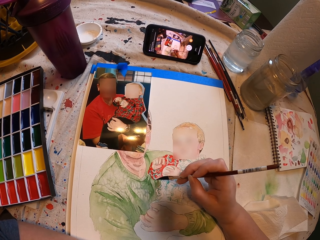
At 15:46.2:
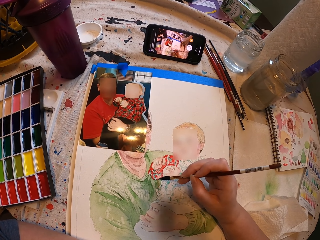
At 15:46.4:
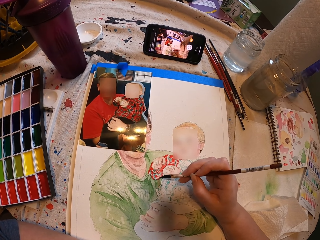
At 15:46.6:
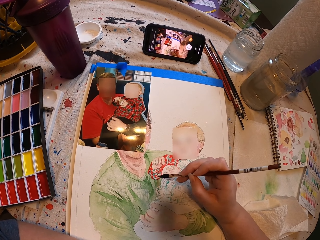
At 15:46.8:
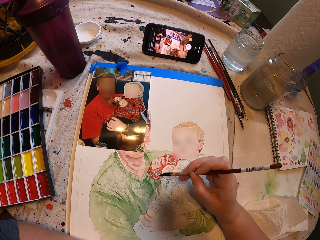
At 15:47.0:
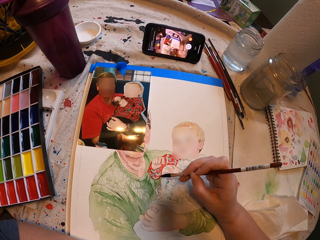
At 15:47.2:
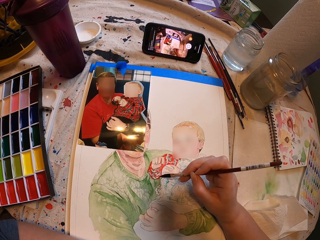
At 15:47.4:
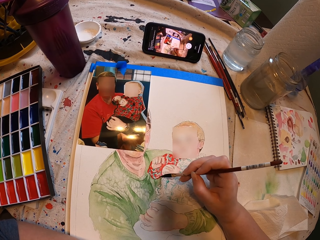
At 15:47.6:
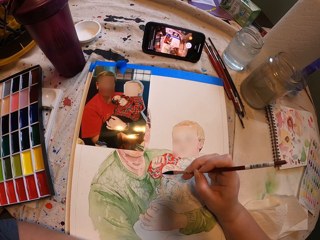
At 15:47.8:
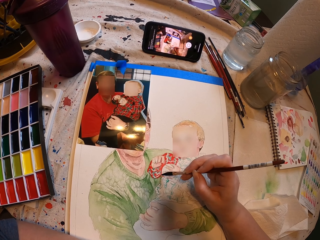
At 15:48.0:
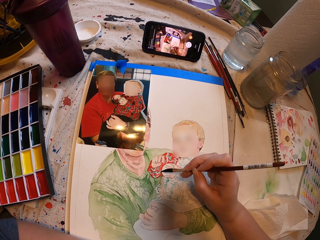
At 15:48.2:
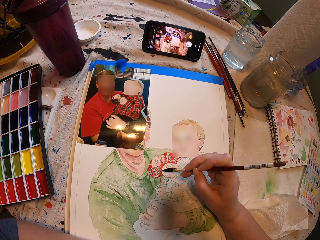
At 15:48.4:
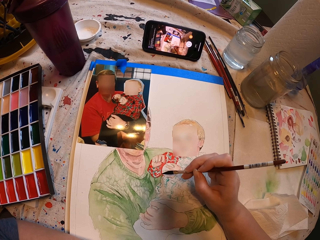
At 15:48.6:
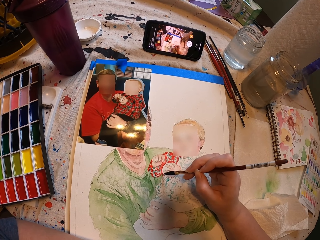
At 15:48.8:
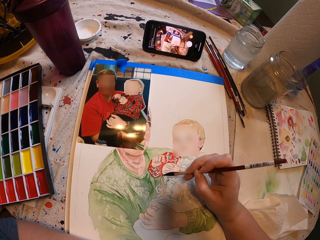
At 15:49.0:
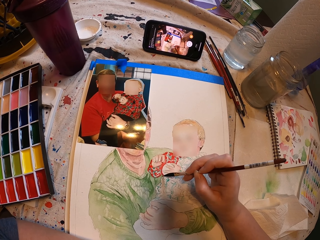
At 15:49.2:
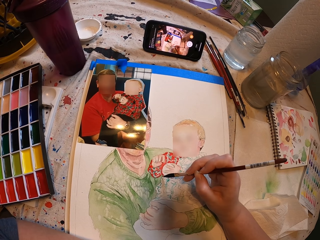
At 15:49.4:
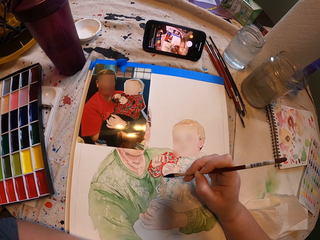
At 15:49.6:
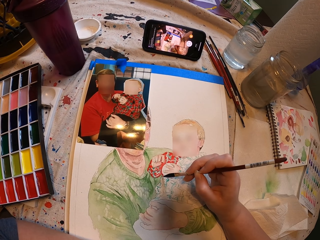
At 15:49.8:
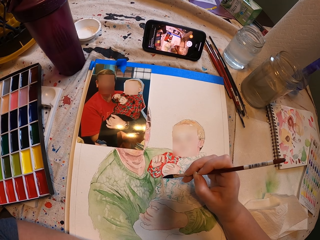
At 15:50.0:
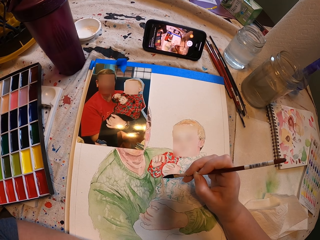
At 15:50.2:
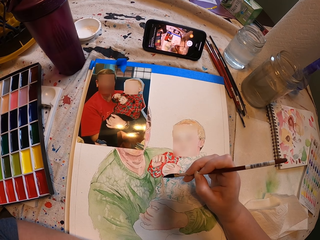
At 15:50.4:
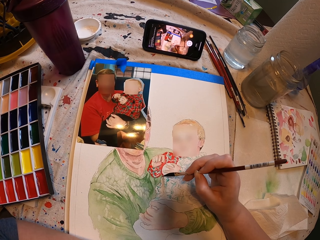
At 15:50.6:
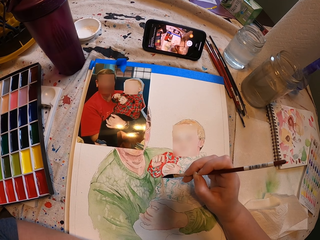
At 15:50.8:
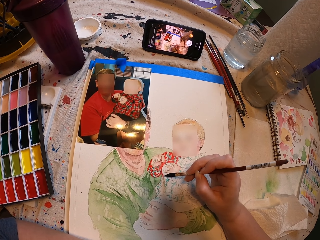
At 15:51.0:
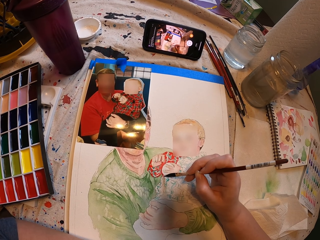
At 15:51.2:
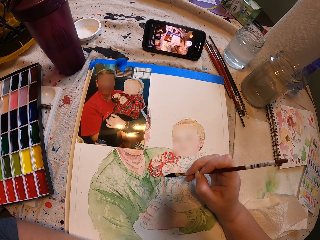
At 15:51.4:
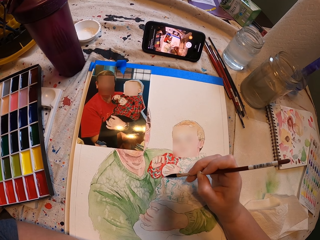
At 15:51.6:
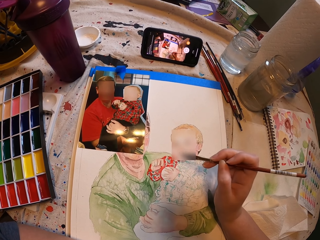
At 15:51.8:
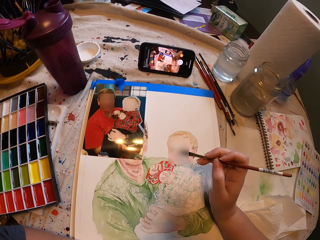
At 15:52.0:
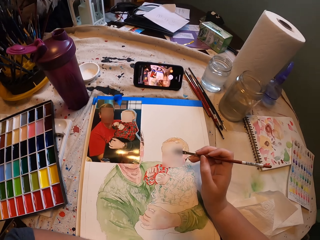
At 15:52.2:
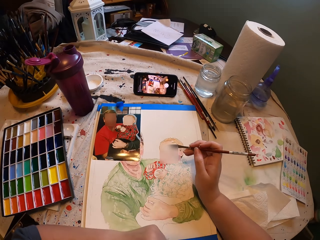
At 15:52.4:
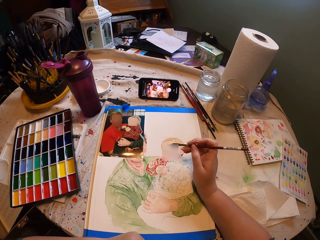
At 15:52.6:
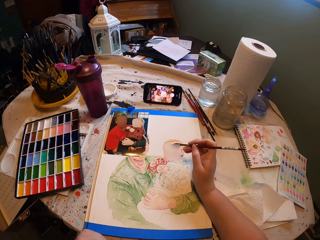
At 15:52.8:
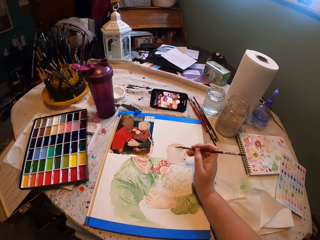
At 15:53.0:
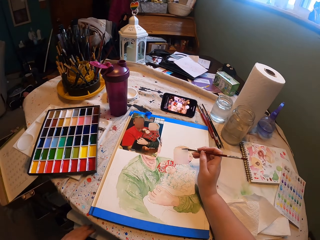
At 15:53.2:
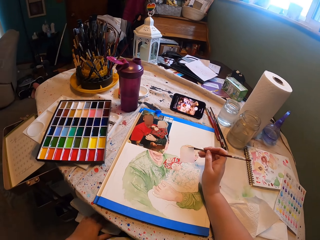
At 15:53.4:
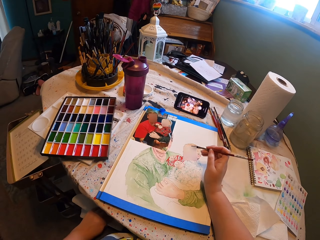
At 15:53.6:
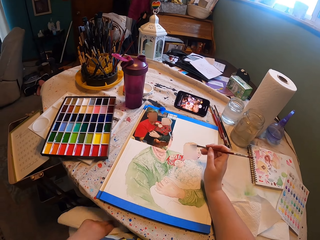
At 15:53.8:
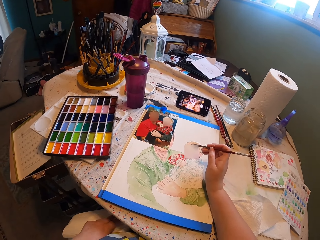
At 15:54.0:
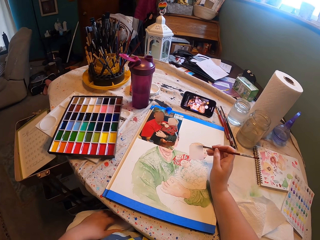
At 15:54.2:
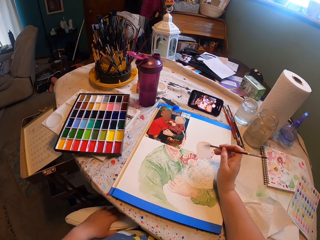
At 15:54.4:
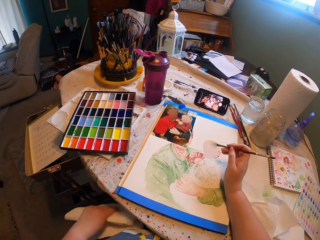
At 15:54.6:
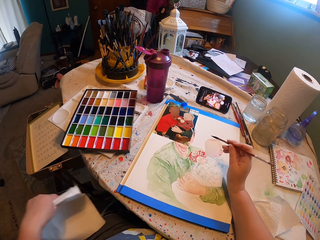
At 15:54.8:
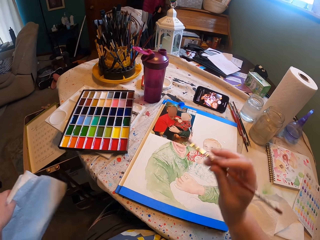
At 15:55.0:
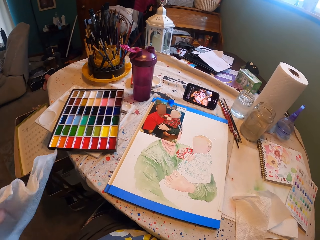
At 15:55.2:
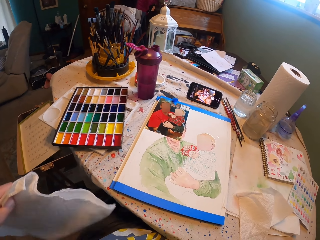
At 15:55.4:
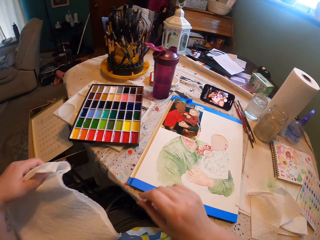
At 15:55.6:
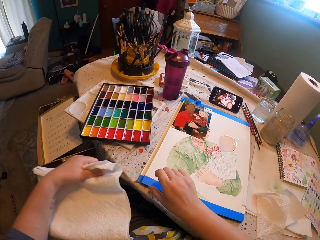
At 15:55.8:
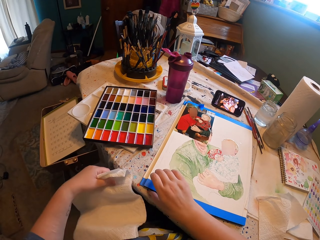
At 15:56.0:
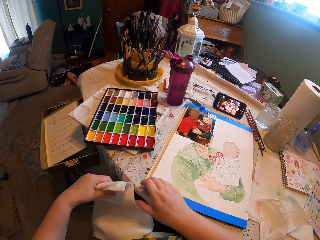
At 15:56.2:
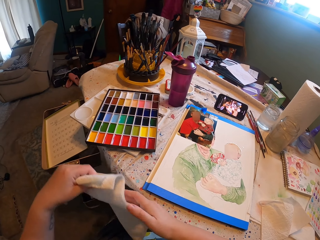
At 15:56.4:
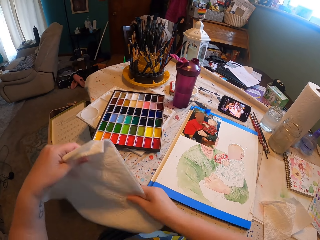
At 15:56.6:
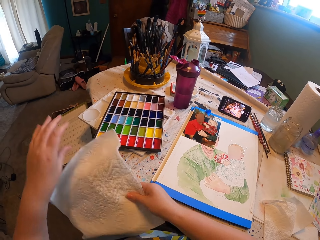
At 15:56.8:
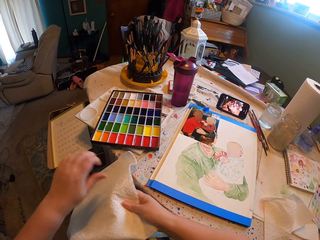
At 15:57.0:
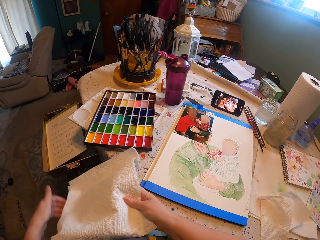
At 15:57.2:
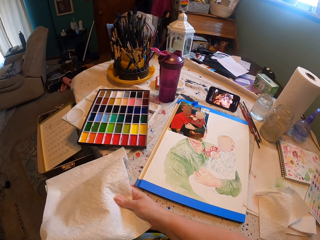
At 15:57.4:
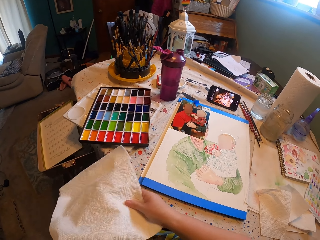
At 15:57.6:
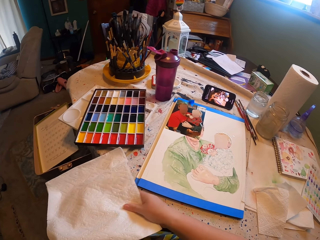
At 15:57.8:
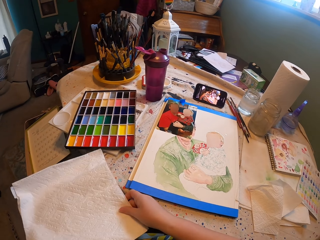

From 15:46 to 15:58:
The camera wearer looks around. They pick up the paper towel from under the table.

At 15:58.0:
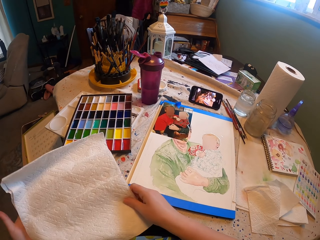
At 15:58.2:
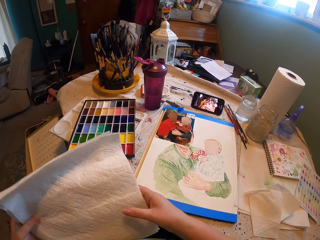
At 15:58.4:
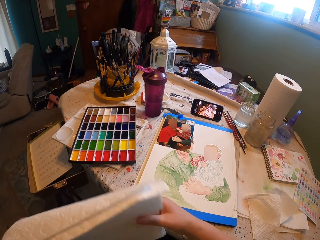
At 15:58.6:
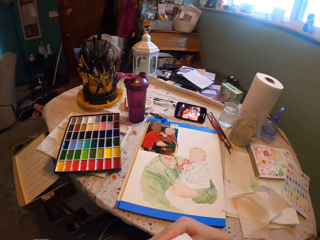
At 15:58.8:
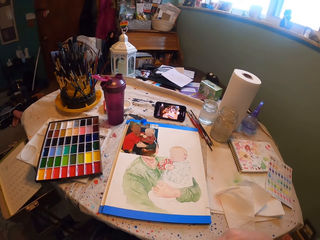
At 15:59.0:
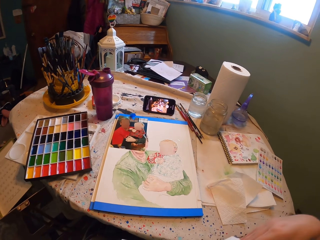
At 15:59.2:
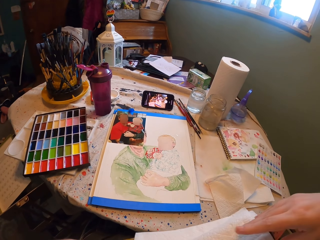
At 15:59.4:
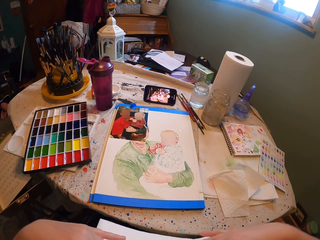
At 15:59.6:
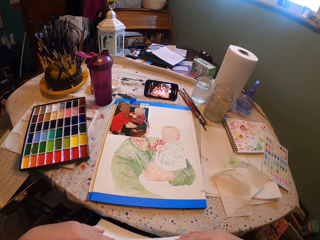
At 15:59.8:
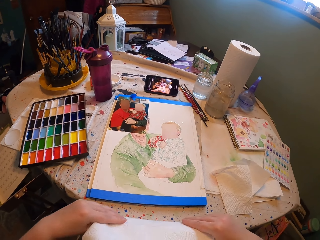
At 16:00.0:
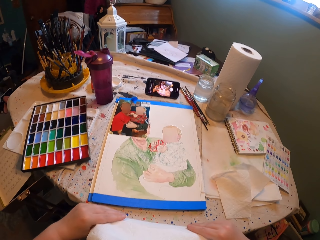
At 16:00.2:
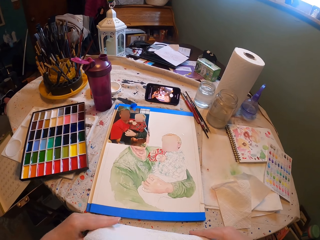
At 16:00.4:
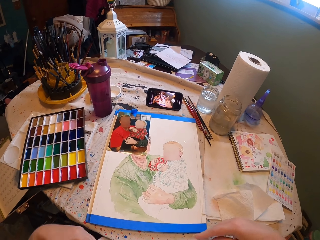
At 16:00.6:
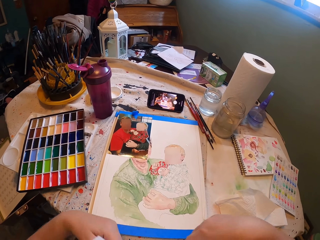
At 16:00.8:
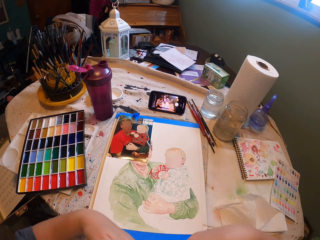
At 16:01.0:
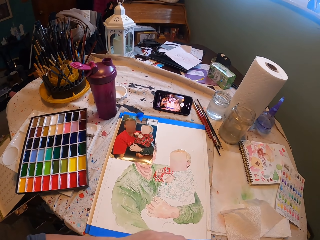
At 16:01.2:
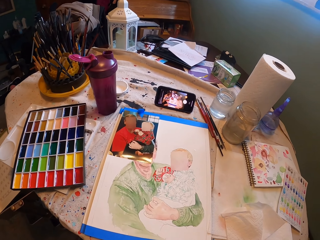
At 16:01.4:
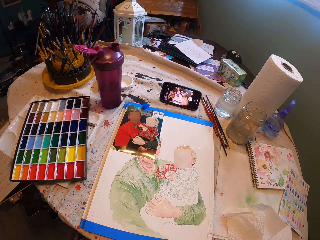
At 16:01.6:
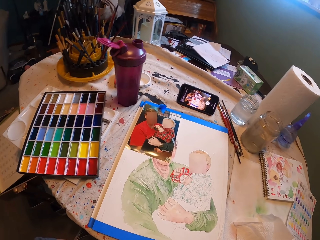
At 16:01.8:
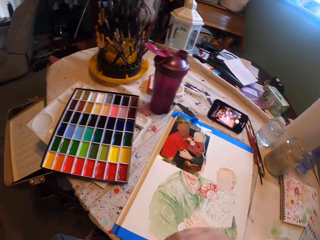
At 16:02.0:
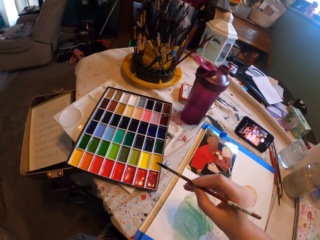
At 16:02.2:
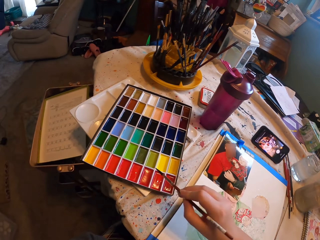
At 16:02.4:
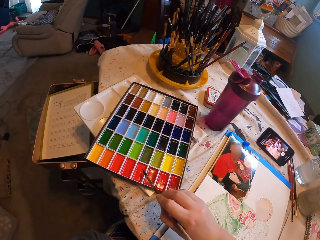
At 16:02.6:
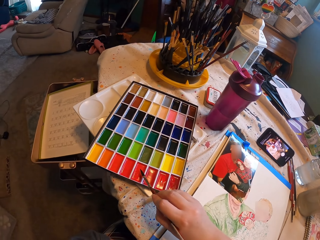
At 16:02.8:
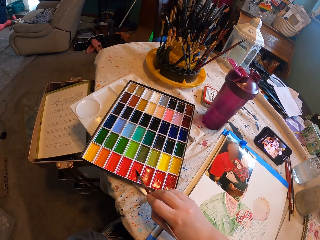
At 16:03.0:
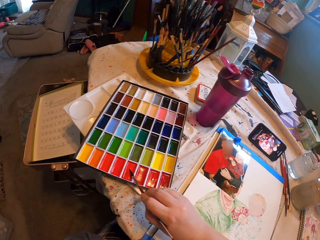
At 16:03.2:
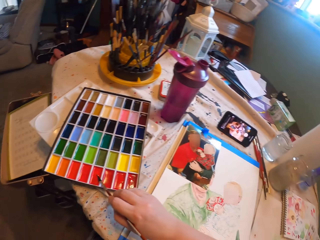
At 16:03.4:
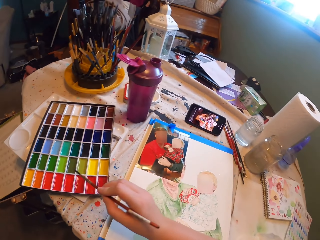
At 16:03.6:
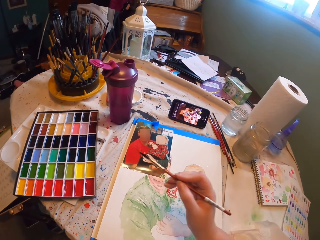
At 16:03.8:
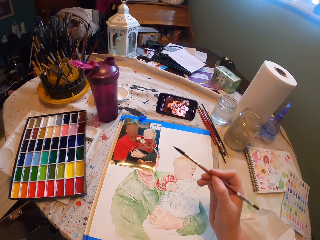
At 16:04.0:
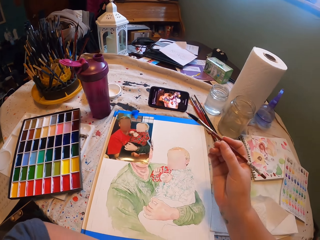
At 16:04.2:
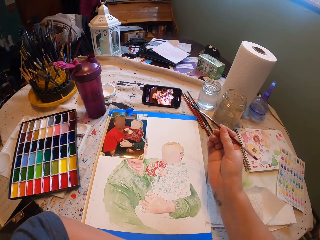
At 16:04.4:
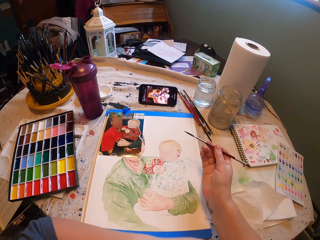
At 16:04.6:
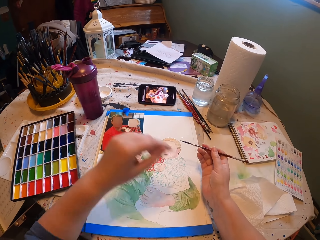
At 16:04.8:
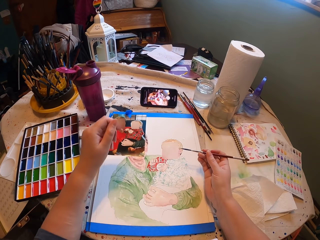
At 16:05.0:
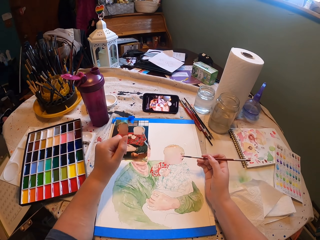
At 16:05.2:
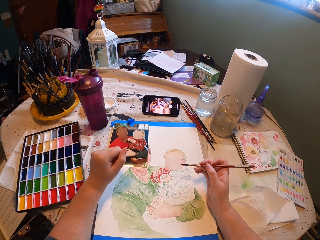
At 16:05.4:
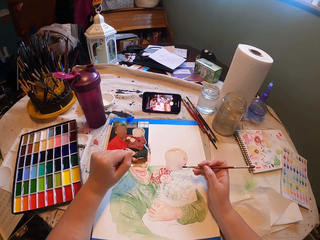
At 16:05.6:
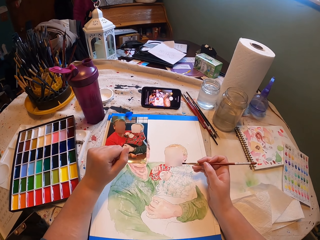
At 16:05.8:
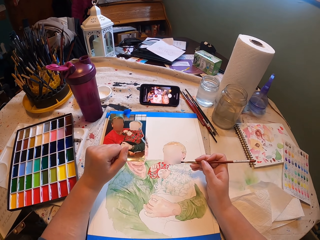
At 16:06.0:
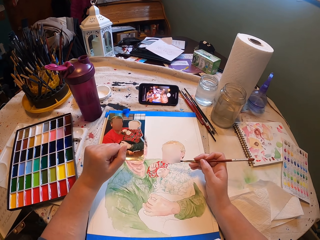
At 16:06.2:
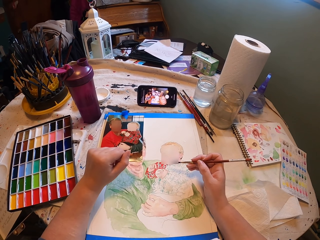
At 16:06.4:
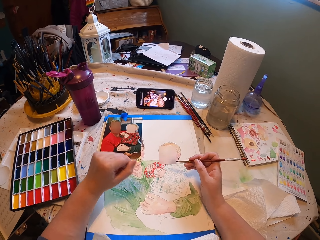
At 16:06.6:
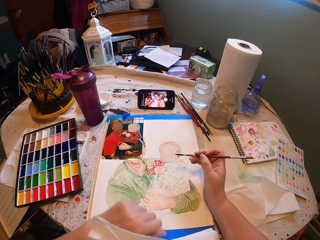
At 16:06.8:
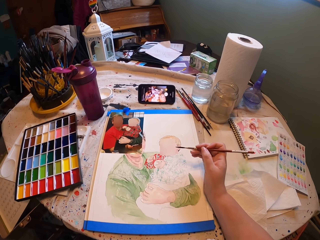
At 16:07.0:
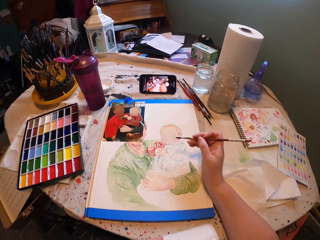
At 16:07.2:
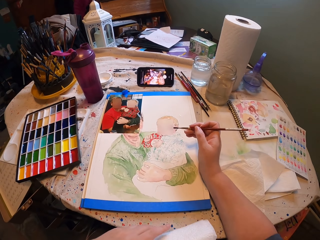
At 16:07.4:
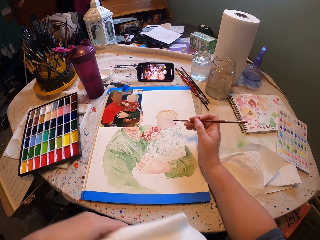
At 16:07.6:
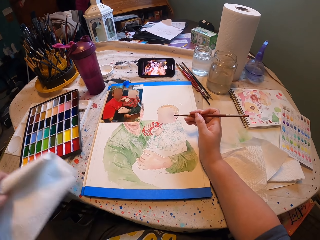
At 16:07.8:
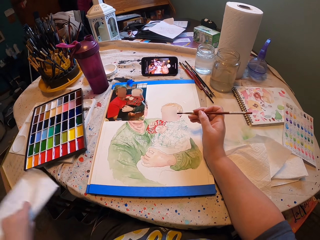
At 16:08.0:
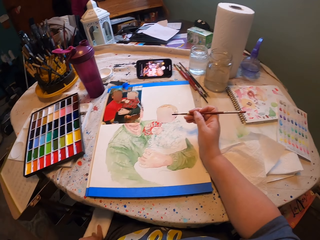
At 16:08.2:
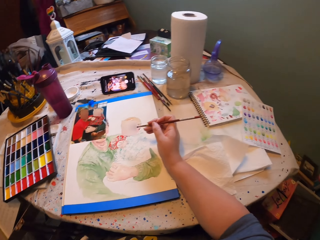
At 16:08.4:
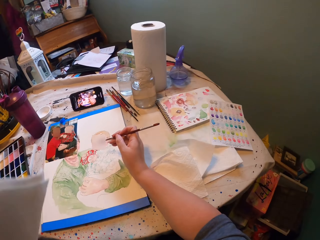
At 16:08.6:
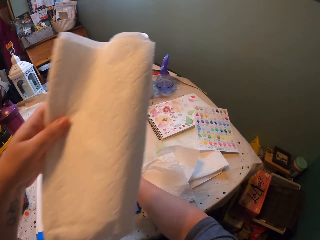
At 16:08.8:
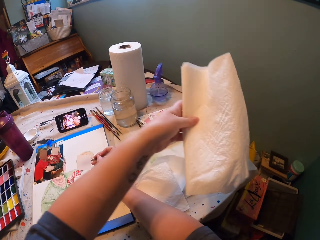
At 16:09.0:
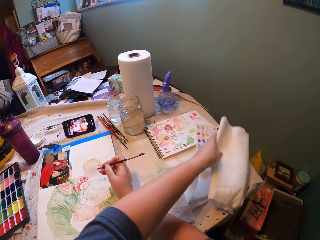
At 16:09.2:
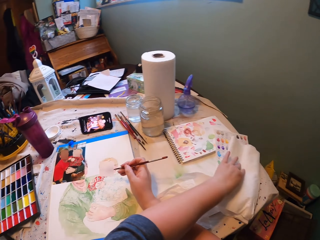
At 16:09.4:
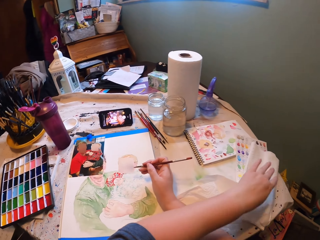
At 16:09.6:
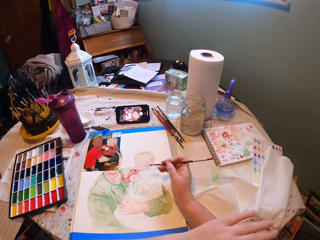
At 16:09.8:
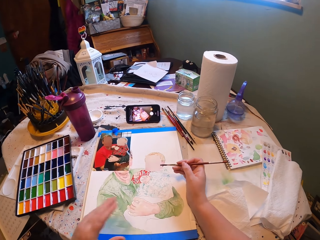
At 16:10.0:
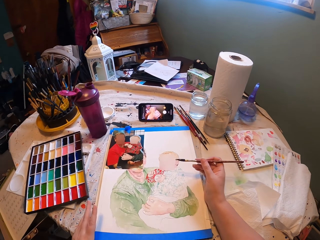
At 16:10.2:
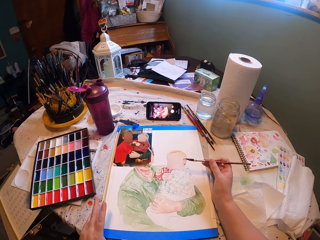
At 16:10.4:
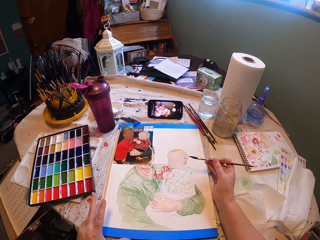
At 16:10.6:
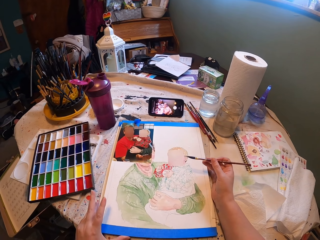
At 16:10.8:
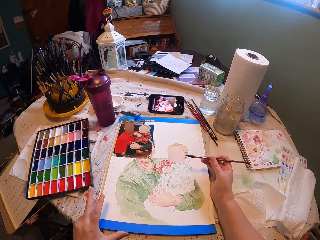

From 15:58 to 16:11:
The camera wearer folded the paper. They place the paint brush on the colour box. They apply paint on the drawing brush. They paint. They put the tissue on the table.
